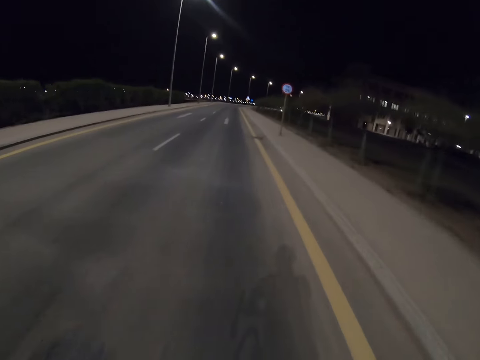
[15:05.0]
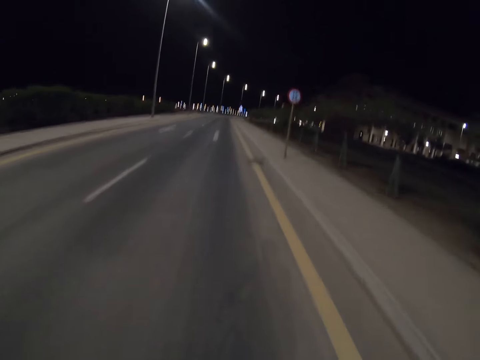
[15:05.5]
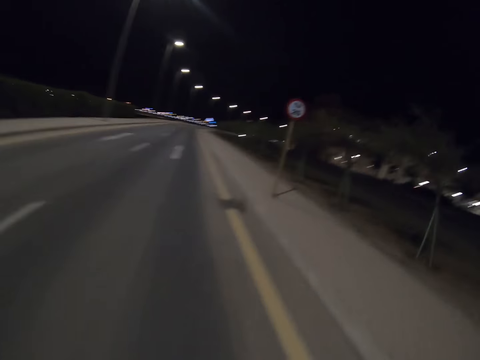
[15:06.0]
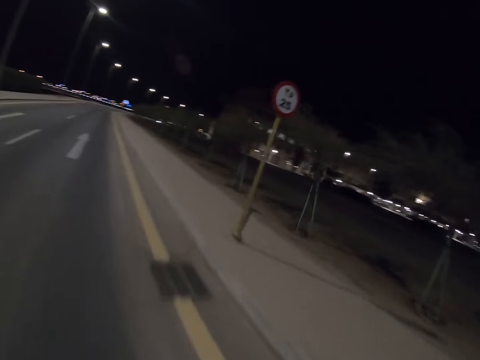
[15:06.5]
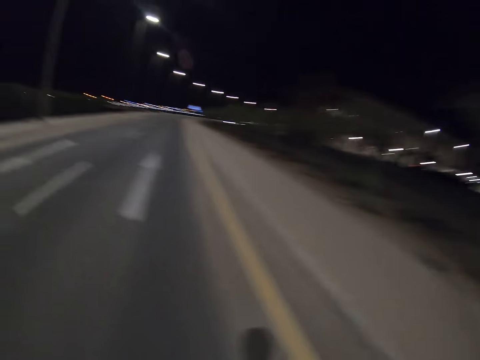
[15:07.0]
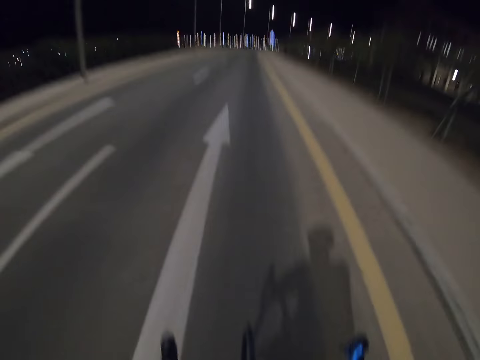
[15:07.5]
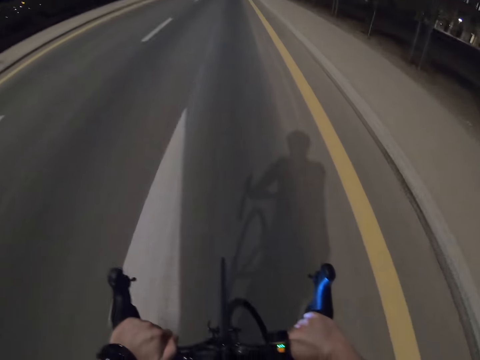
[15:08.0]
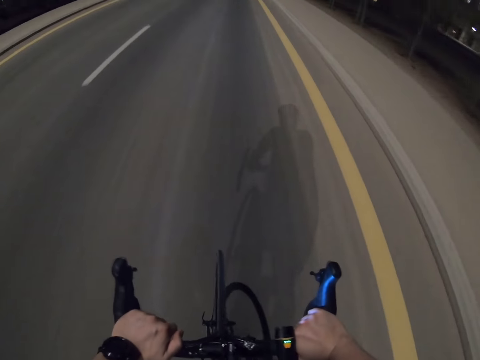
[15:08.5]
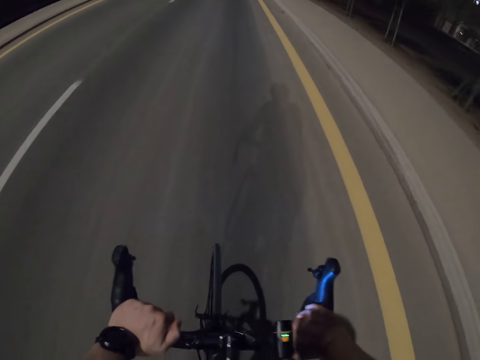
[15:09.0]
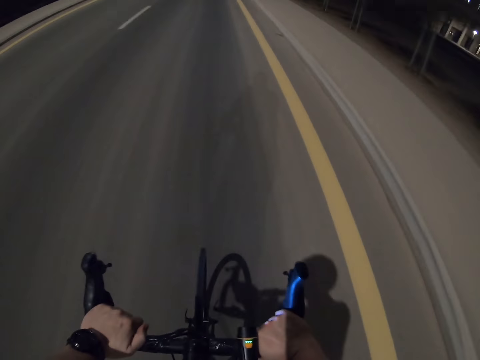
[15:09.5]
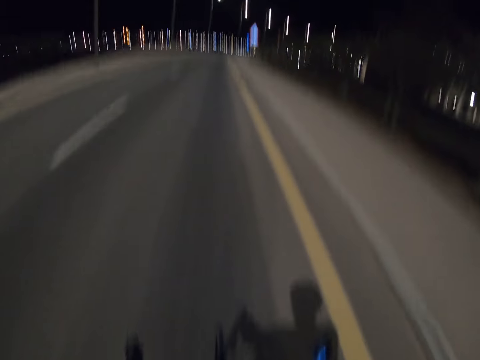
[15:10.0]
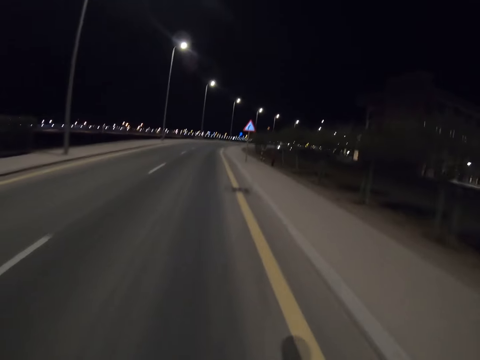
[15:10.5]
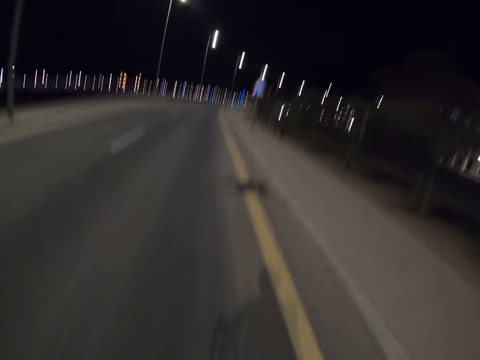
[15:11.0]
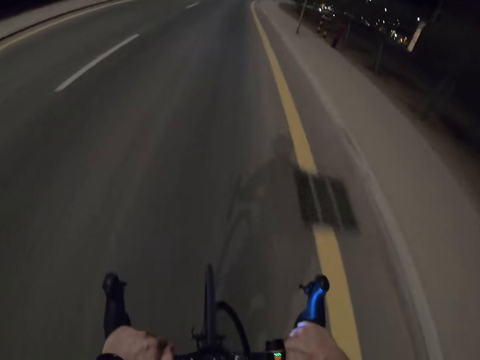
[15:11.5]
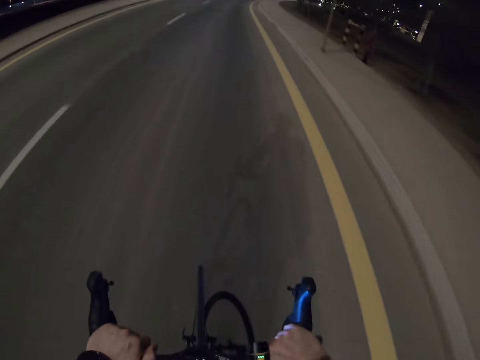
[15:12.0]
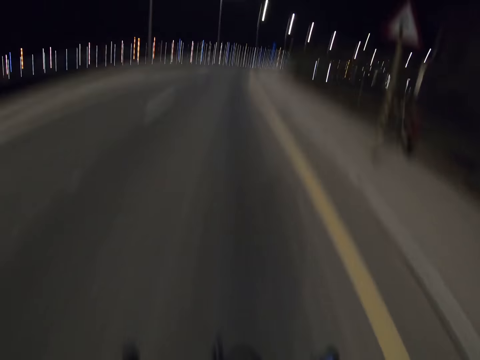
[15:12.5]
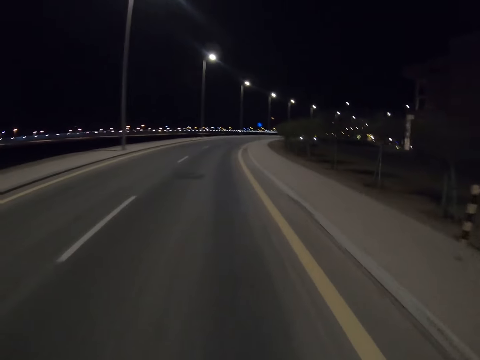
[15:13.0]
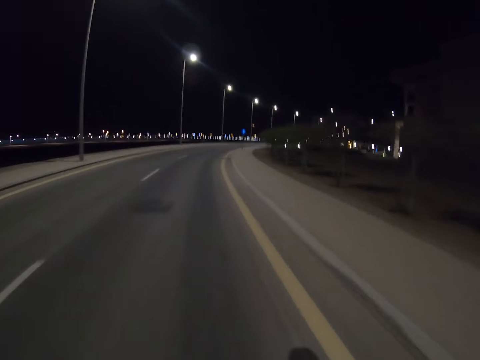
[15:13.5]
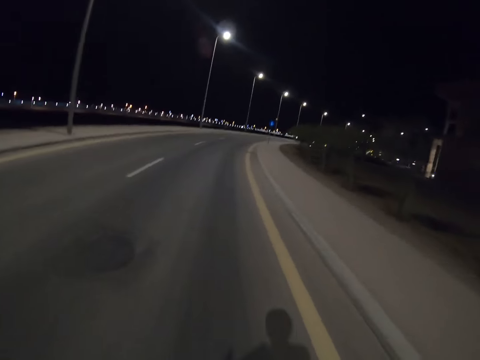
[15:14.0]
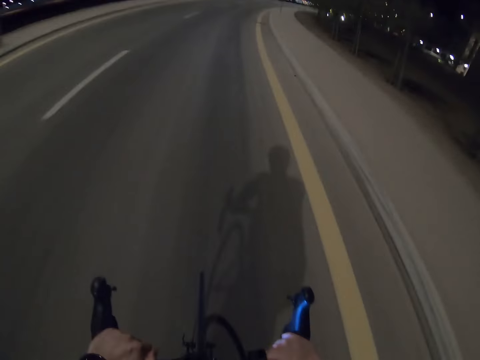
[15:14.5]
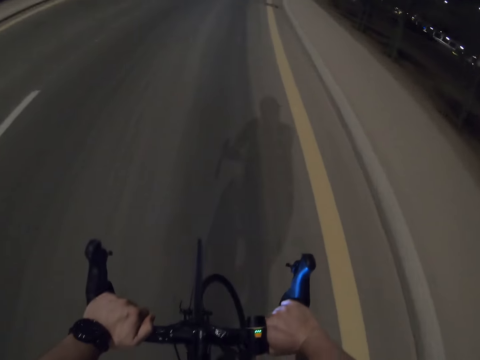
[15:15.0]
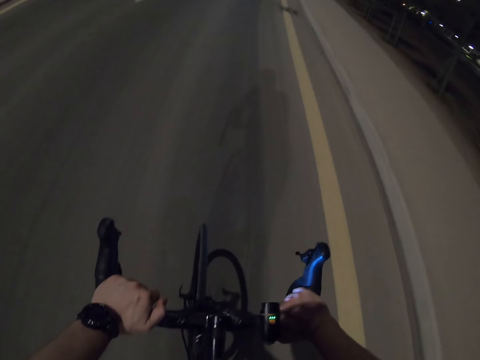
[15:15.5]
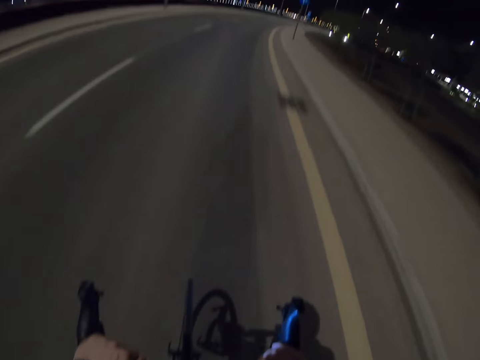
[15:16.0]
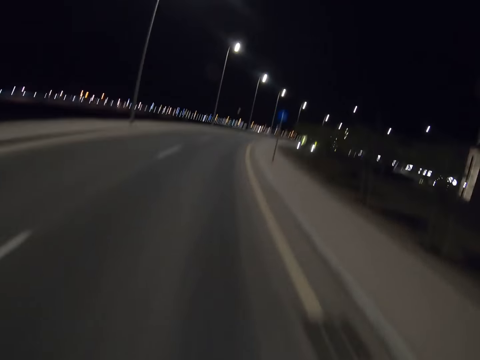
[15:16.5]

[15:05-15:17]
The camera wearer stares at the building. They stare at the road. They cycle on the road.

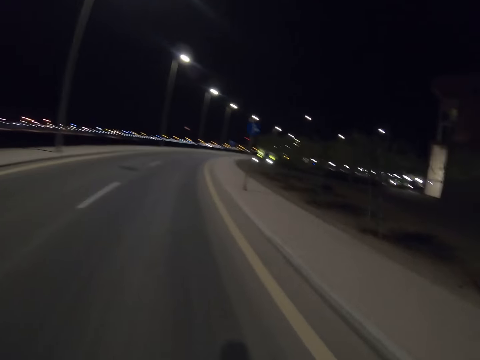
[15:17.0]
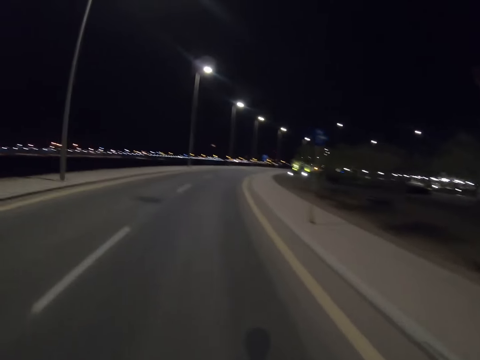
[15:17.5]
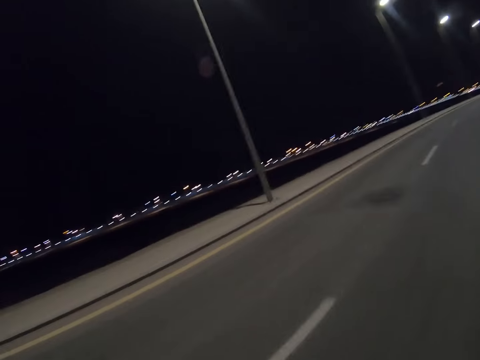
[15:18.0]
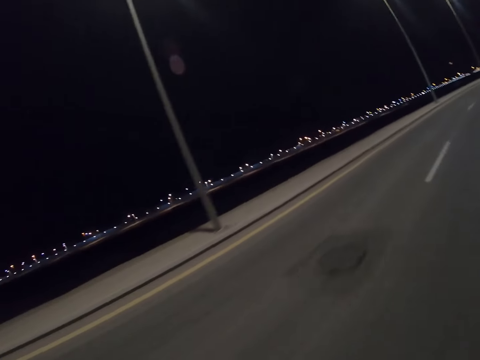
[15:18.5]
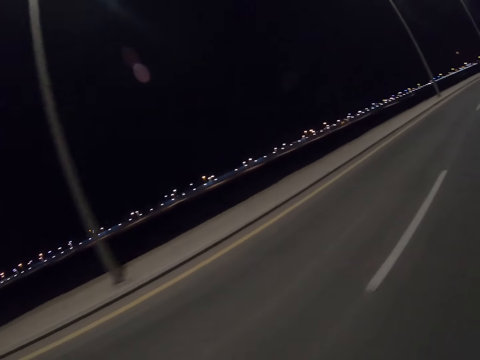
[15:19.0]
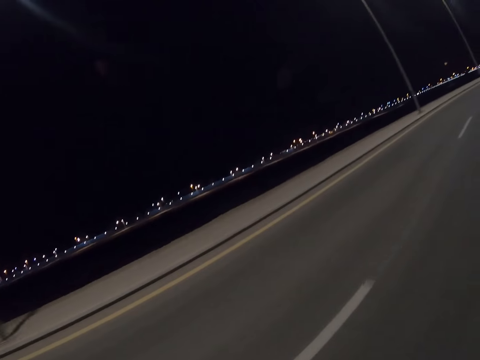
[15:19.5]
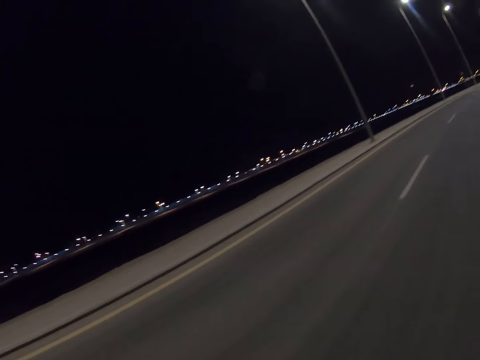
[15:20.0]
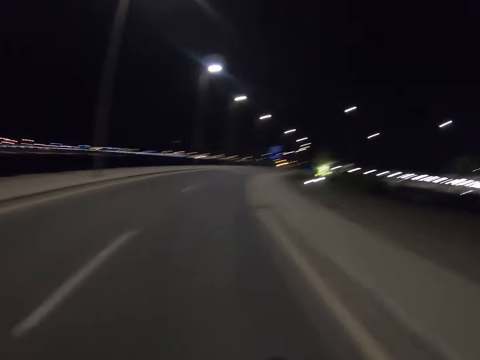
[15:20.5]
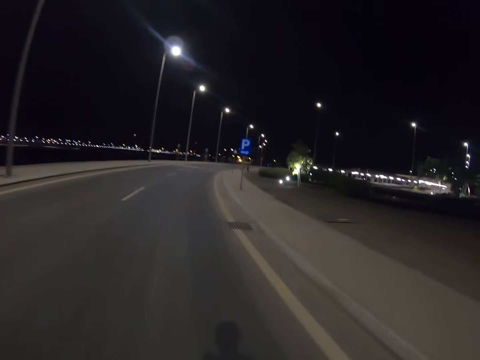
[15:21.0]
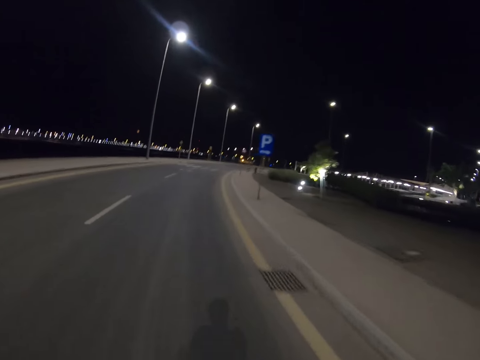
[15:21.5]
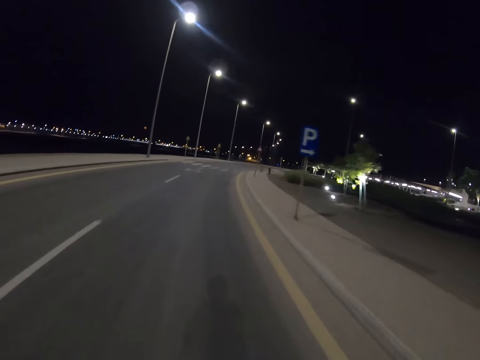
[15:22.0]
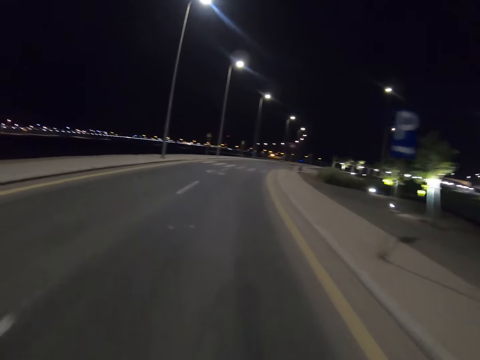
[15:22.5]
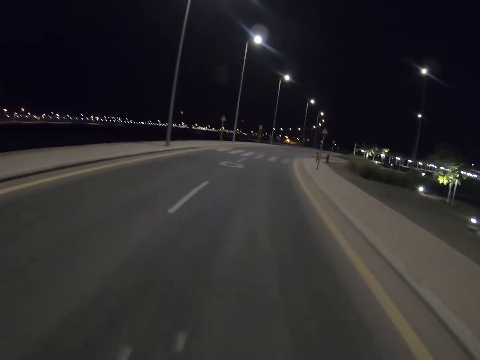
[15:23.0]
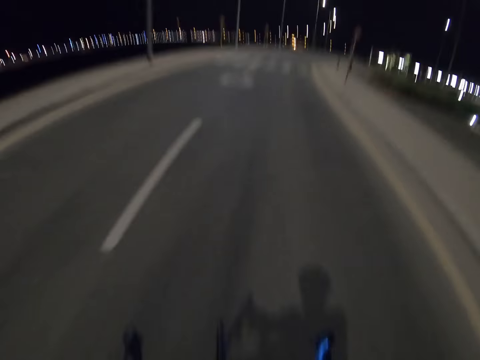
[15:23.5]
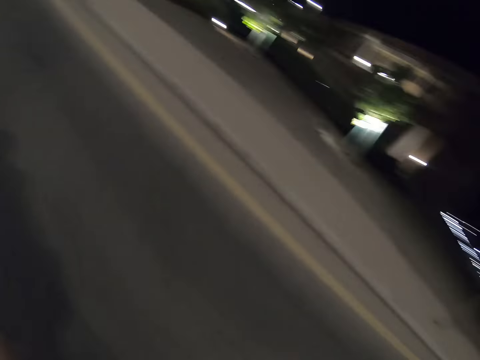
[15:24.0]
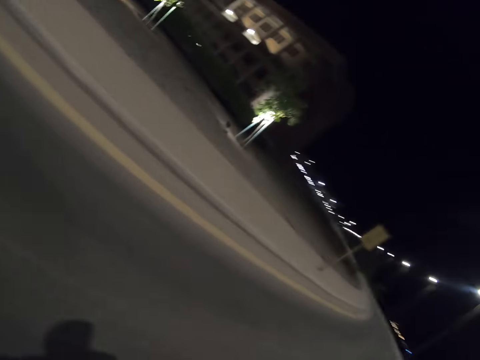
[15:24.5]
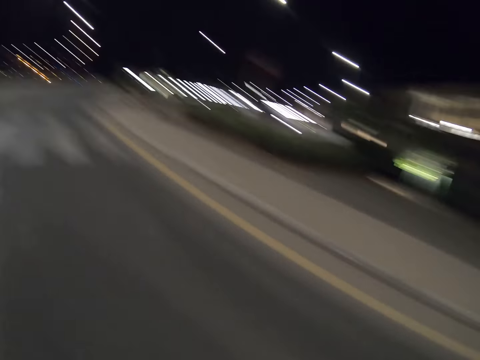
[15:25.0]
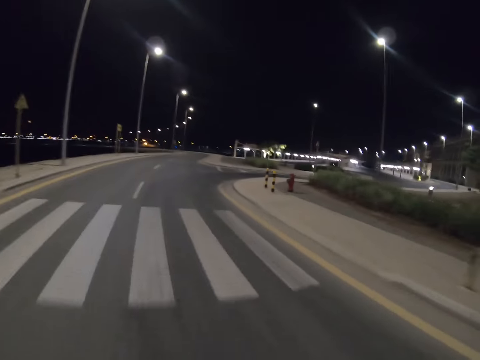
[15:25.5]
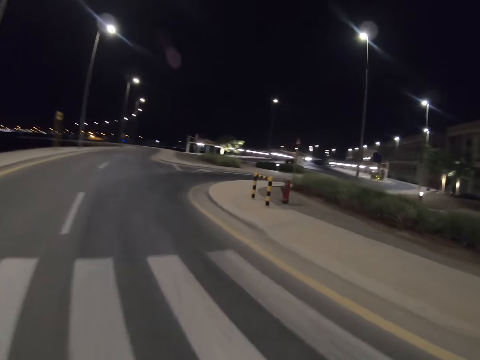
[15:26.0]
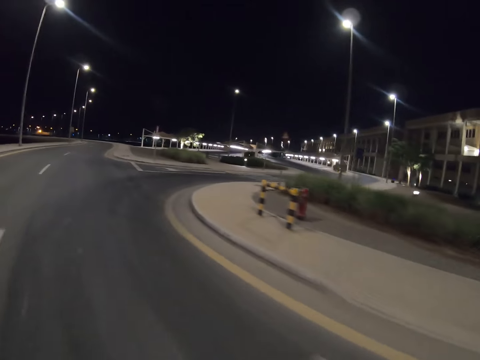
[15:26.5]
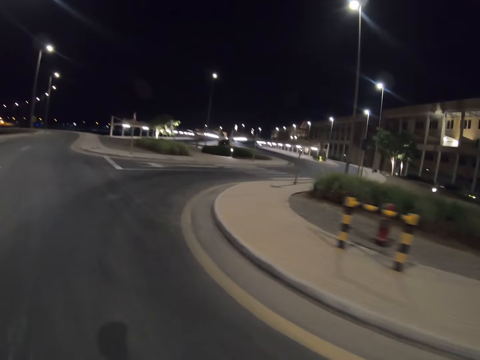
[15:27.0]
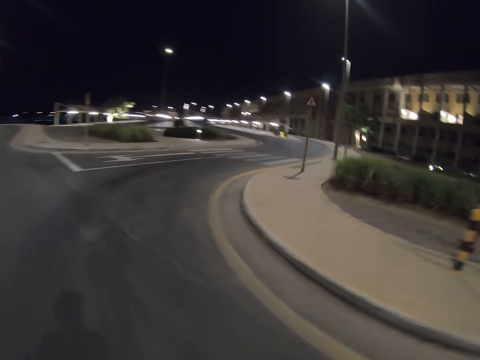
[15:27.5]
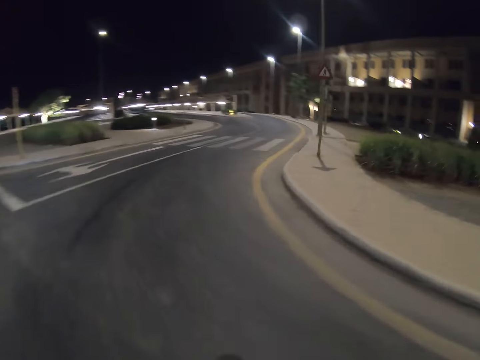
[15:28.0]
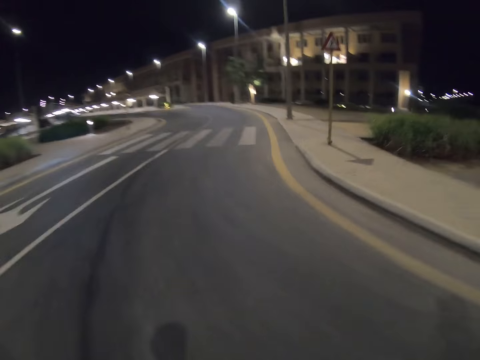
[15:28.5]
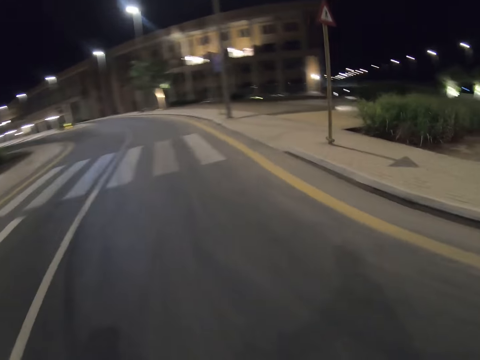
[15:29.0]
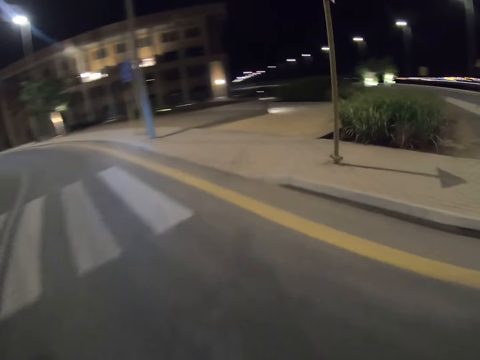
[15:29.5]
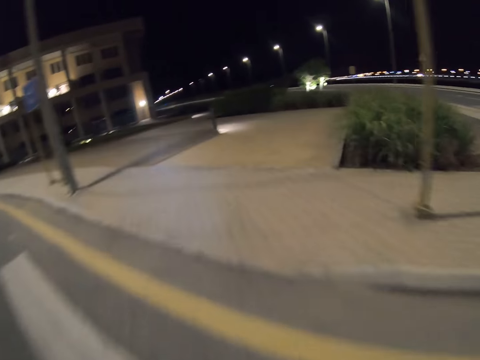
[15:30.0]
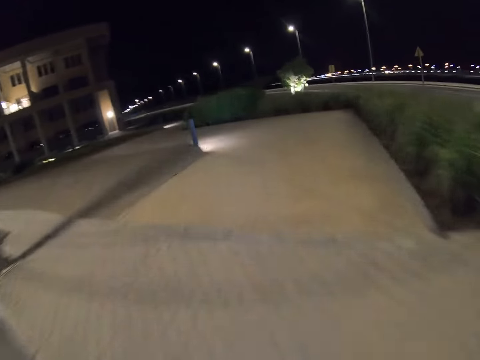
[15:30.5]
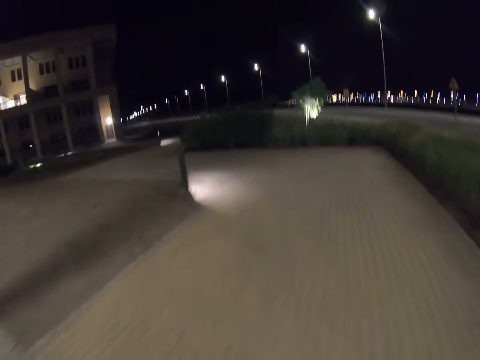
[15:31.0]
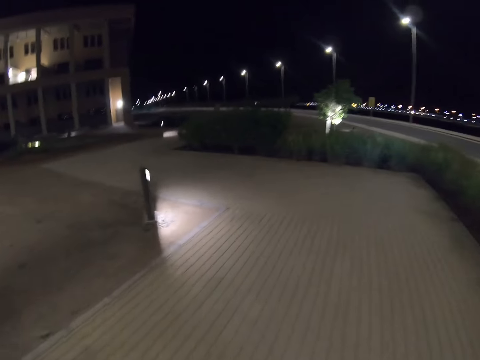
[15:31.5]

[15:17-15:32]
The camera wearer stares at the streetlights. They stare at the road. They cycle on the road. They stare at the road. They cycle on the road. They ride a bicycle on the bike lane.
